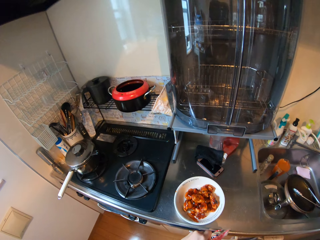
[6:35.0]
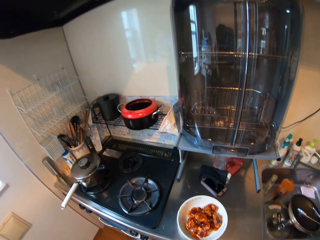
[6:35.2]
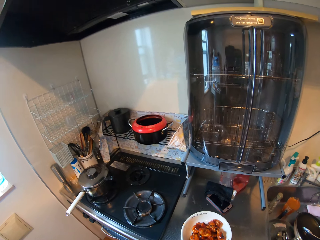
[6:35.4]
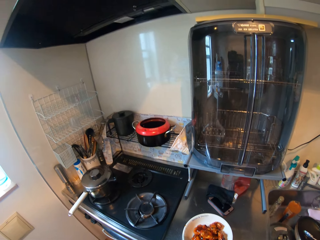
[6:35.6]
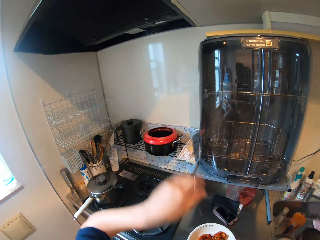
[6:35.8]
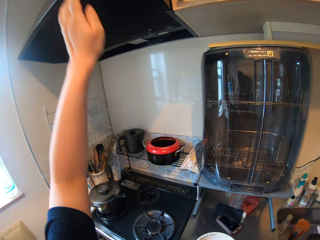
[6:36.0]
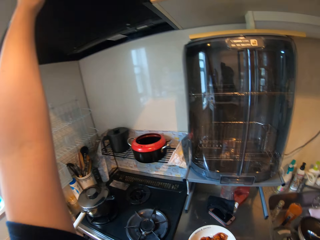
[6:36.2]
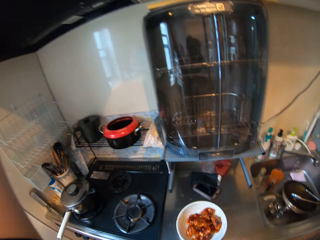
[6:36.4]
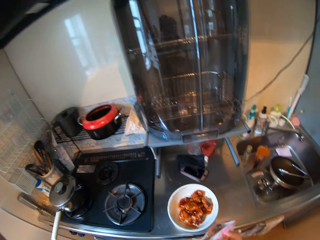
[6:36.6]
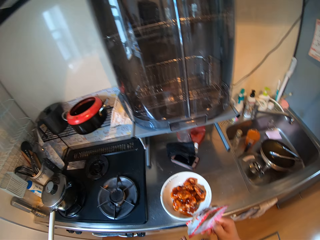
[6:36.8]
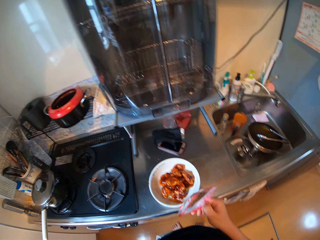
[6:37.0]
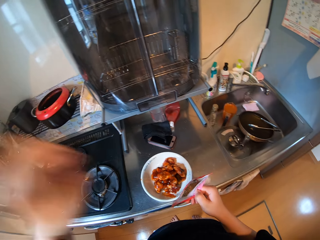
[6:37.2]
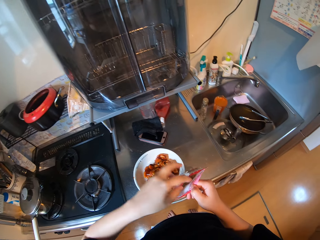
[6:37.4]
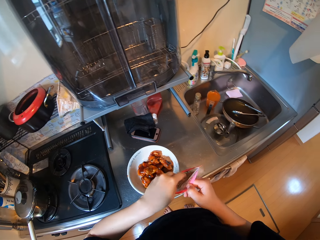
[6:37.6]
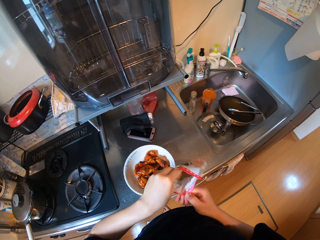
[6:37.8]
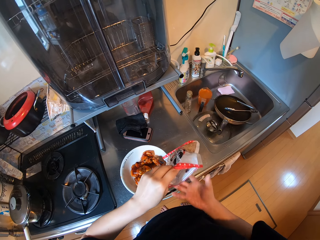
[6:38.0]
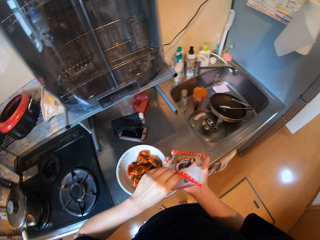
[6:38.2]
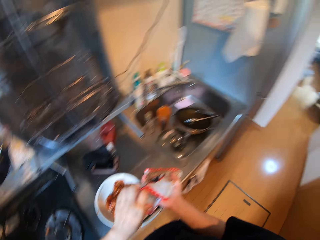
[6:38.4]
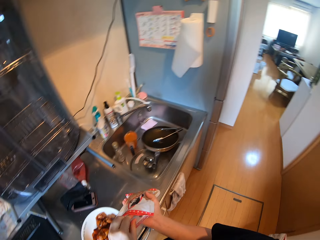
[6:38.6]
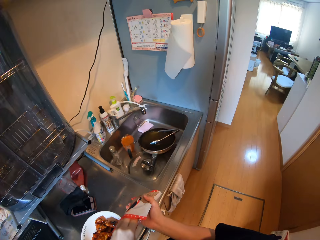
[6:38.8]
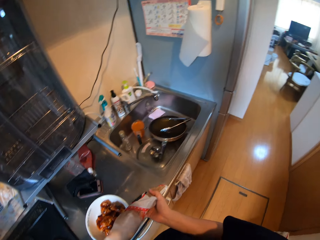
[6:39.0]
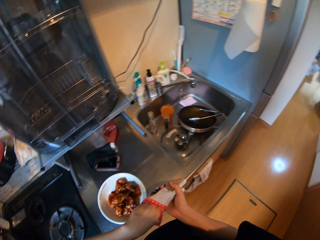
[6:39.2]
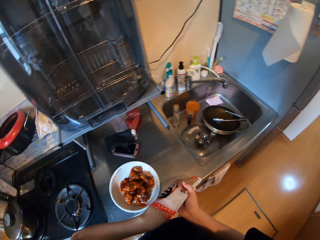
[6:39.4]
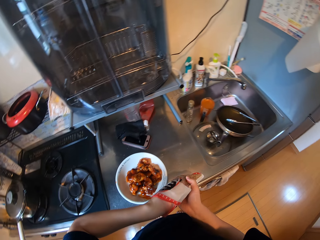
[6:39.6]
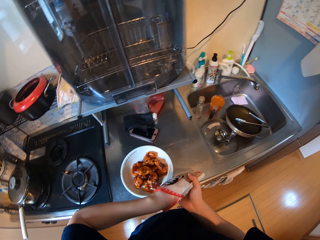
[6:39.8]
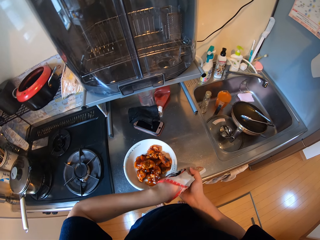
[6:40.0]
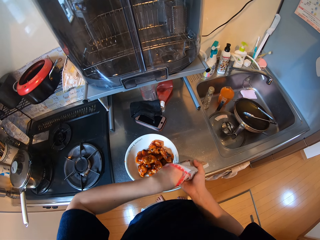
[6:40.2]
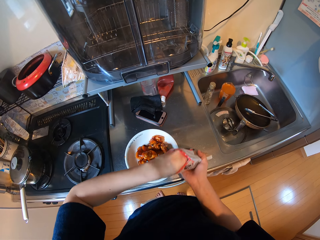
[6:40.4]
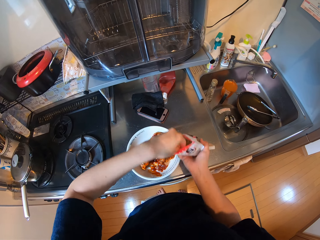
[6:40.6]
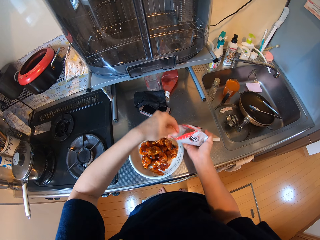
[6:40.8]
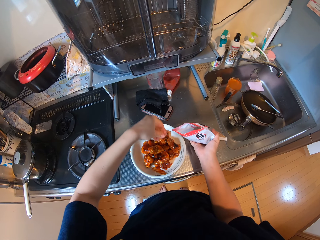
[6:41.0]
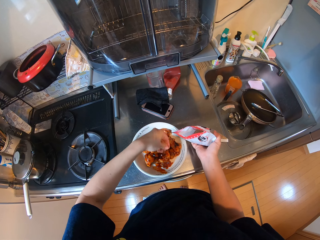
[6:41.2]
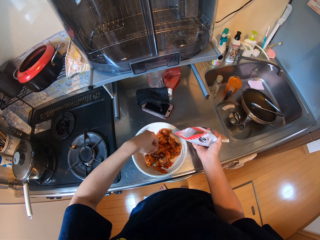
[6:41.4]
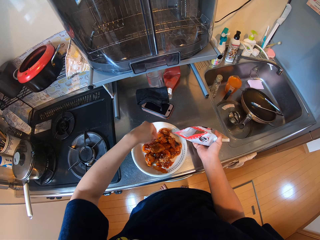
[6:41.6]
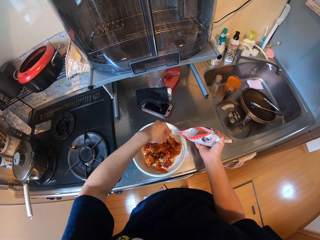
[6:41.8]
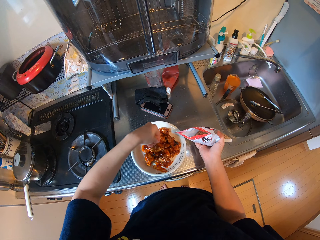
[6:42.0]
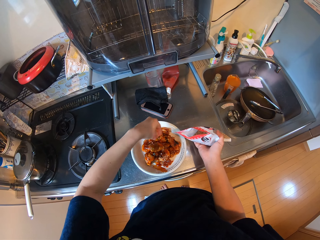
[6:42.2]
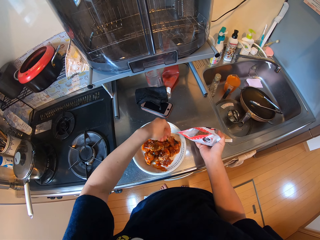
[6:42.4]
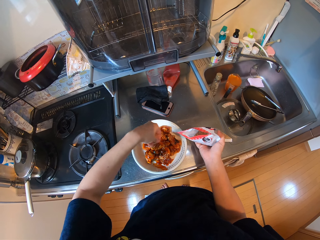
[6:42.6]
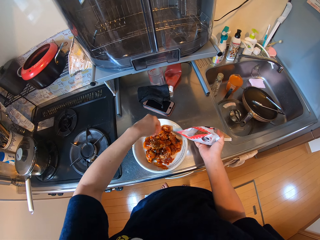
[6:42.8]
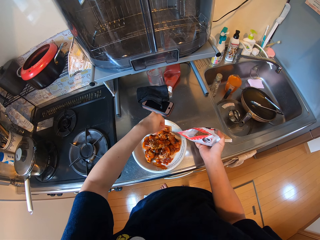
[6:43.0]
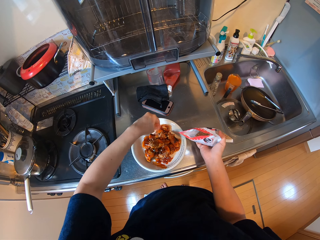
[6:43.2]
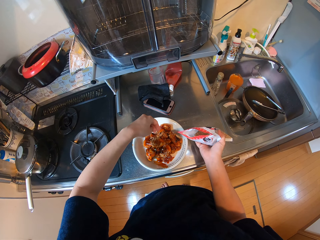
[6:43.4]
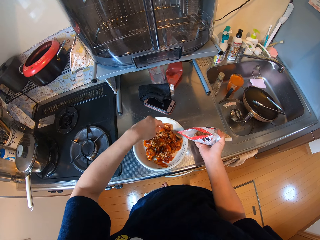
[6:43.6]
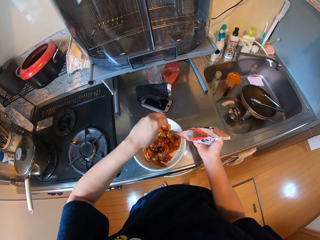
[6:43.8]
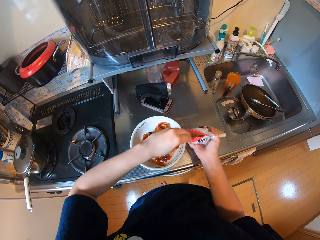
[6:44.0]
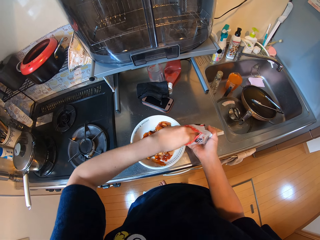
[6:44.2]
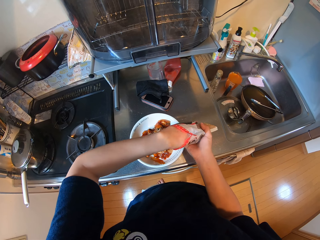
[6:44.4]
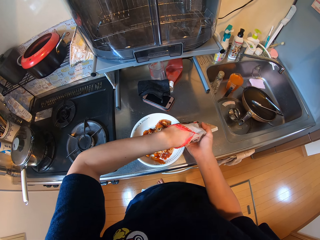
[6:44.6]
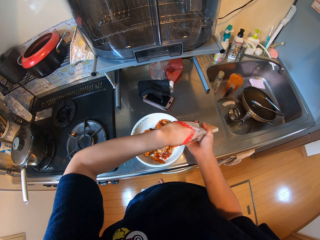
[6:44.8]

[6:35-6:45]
The camera wearer opens the packet. They move their hand. They hold the packet. They sprinkle the sesame seeds on the chicken. They pour some salt.

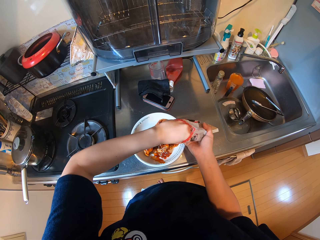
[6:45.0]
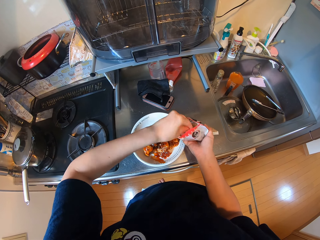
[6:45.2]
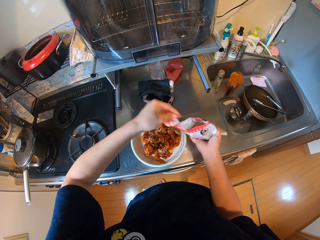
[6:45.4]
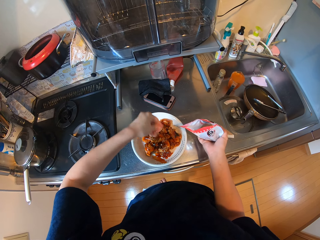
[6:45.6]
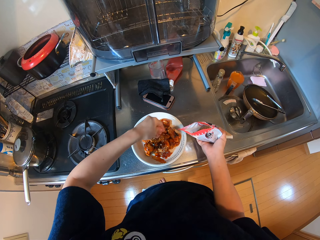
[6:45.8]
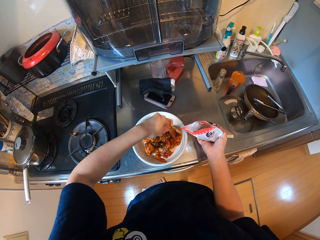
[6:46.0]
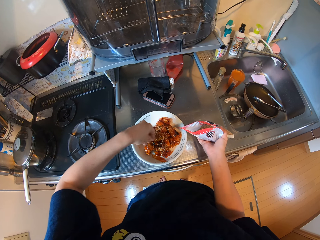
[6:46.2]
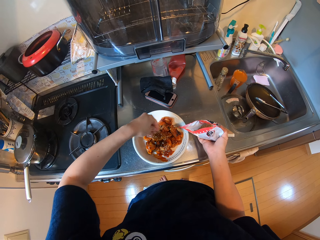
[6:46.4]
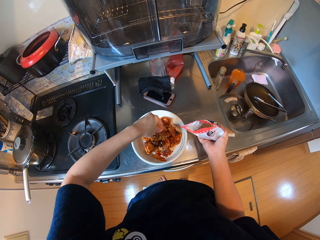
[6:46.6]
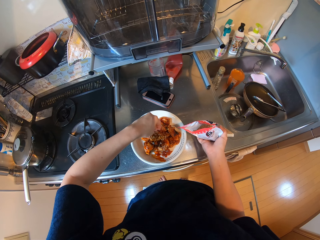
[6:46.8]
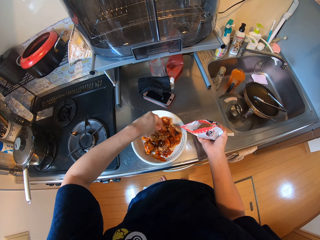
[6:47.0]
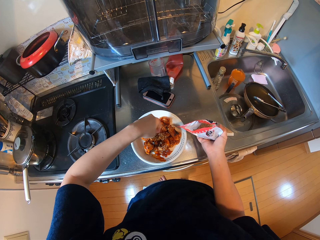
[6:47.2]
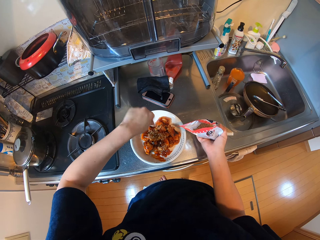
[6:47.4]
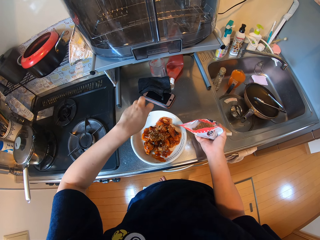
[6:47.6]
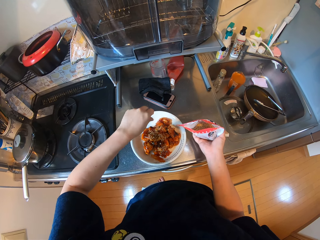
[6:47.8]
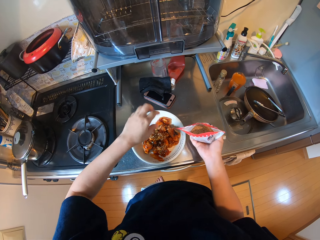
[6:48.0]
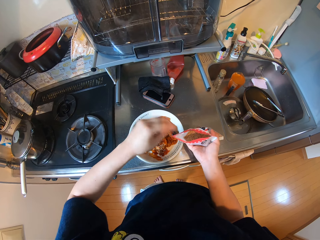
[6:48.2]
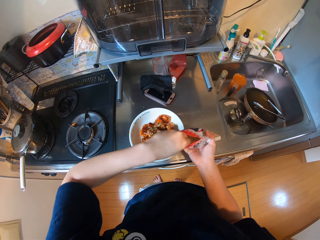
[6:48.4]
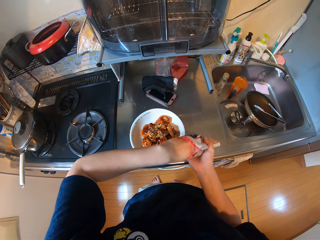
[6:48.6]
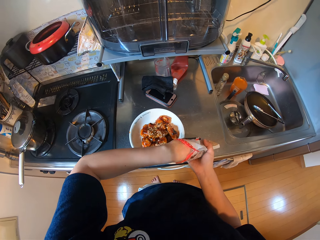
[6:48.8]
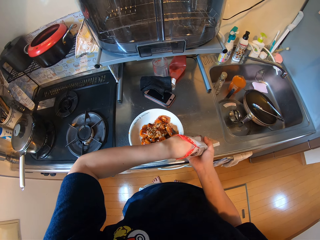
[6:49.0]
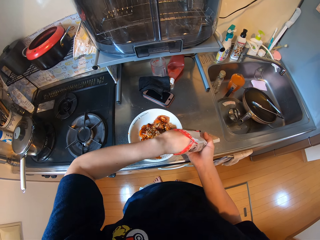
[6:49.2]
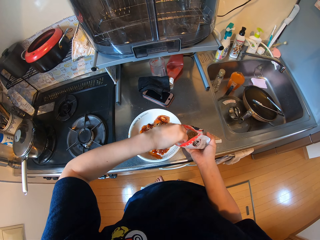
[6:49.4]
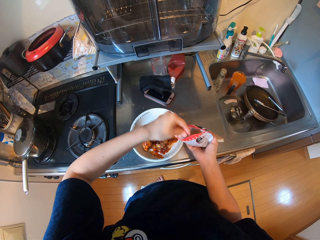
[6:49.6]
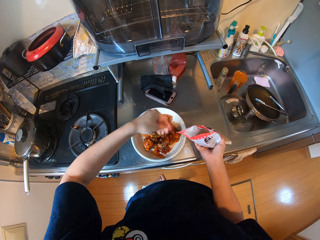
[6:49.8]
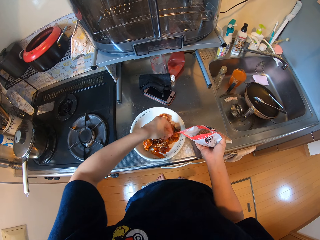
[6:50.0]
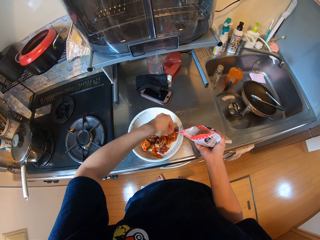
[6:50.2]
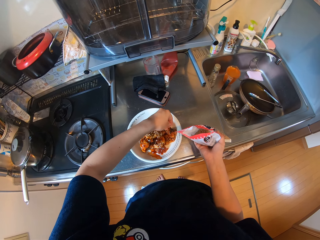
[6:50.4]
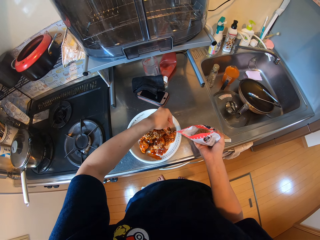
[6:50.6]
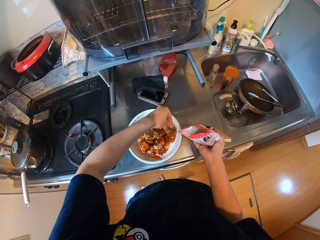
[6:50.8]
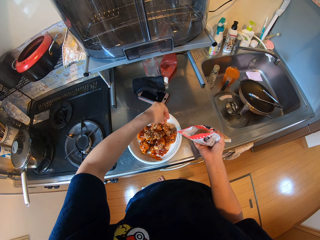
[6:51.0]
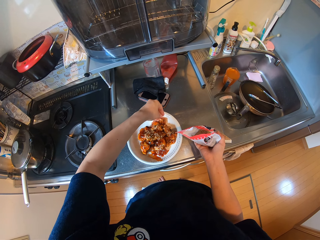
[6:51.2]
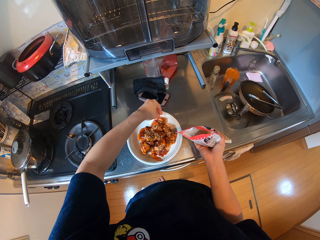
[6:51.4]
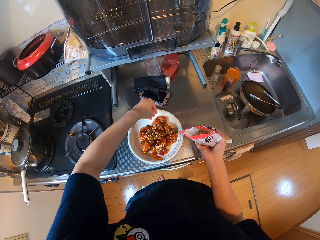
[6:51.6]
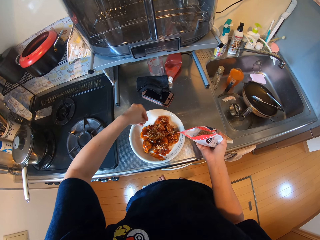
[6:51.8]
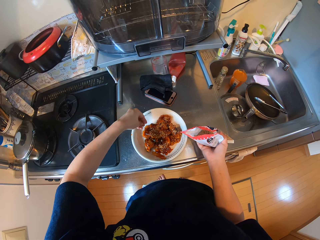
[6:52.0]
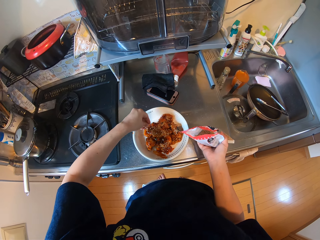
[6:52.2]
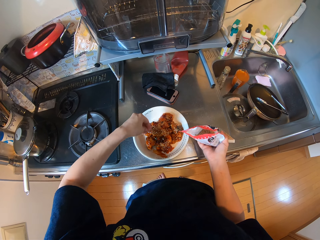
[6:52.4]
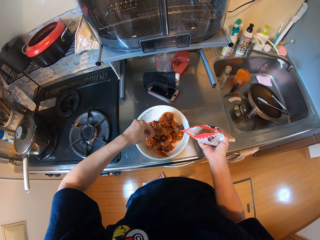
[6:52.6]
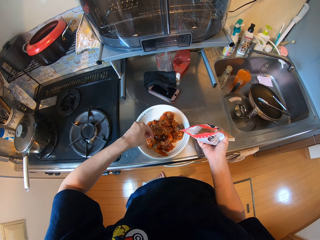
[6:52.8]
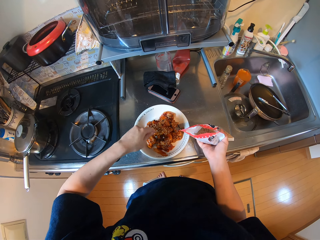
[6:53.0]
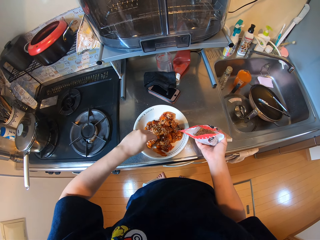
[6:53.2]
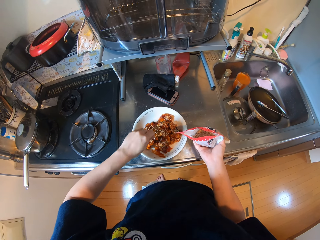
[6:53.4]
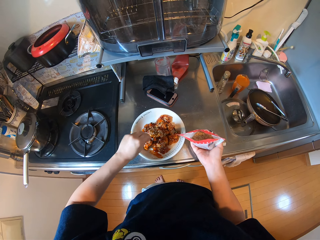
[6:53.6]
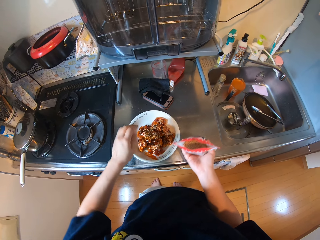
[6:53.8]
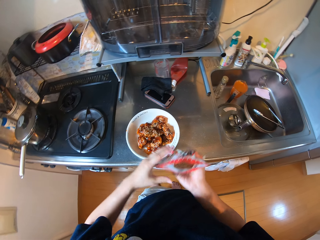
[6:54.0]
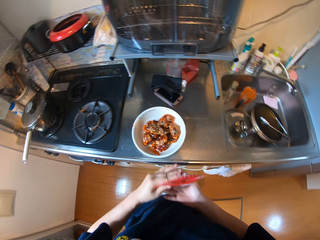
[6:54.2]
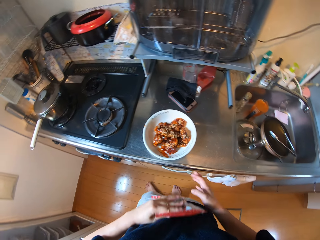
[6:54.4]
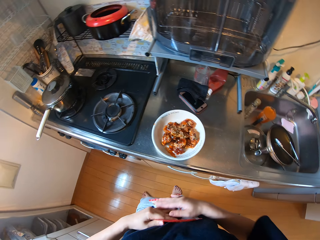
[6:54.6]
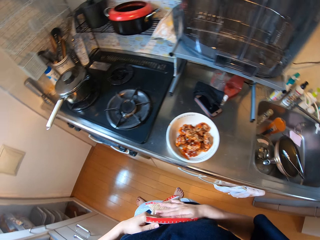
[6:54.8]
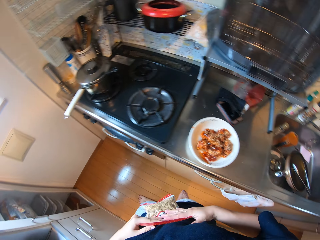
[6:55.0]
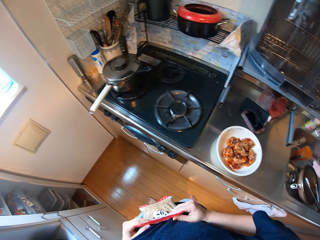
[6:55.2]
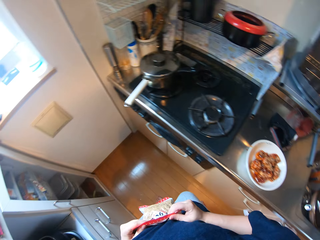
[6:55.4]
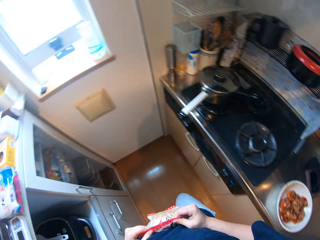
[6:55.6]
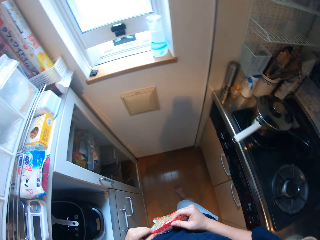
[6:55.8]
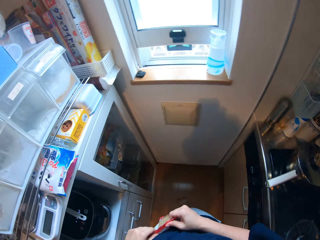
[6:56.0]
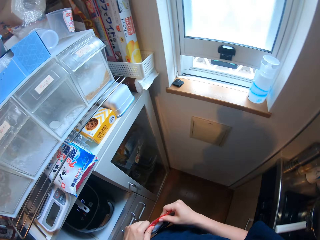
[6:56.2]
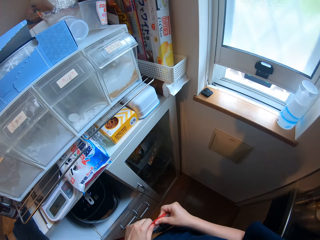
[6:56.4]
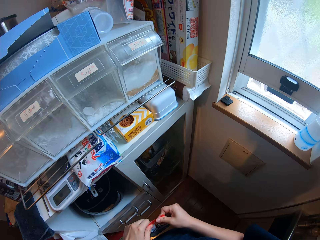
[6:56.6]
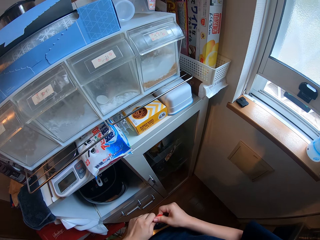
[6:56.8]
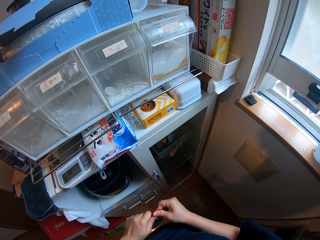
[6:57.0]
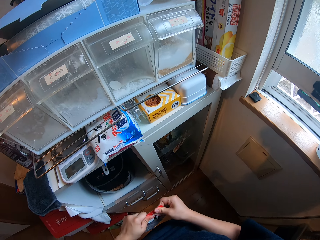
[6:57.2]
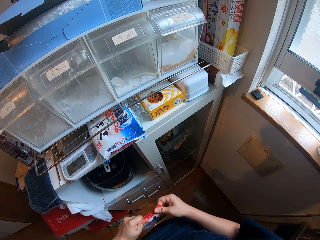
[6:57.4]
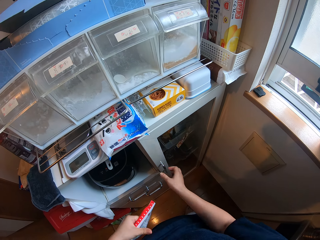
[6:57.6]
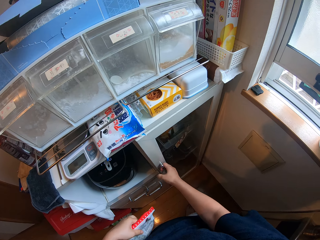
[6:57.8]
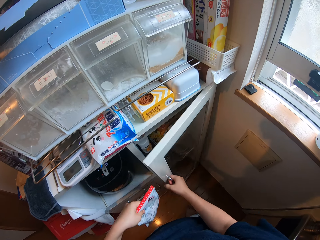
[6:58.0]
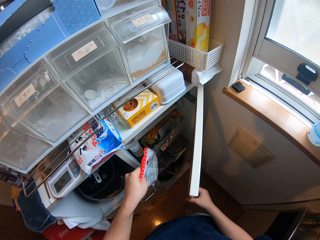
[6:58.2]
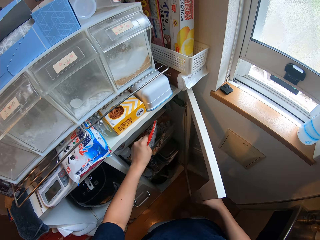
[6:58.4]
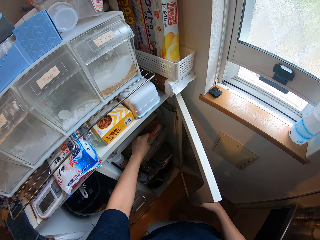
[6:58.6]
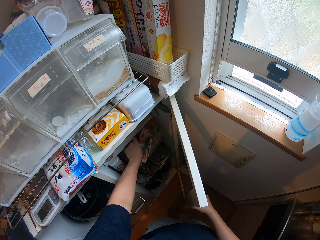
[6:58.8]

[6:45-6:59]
The camera wearer pours some salt. They shake their hand. They pour some salt. They close the packet. They press it. They open the cupboard.
